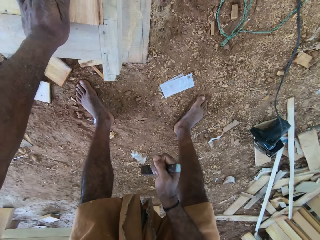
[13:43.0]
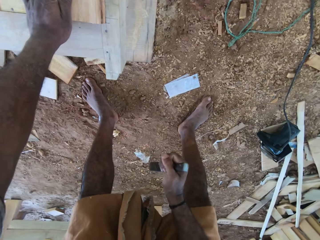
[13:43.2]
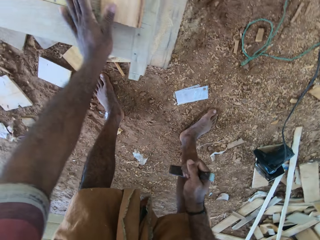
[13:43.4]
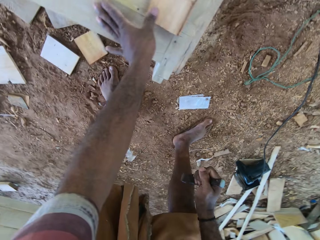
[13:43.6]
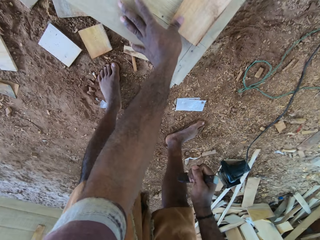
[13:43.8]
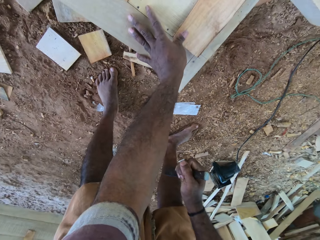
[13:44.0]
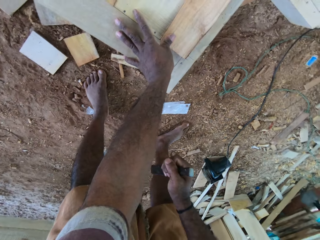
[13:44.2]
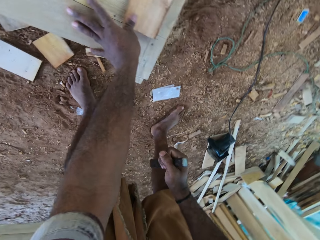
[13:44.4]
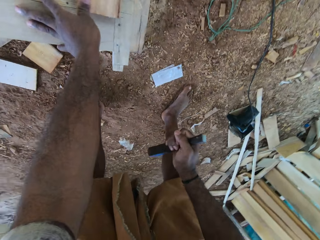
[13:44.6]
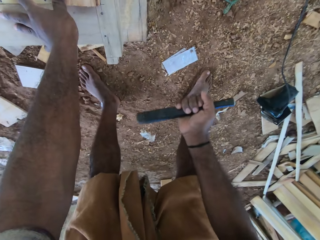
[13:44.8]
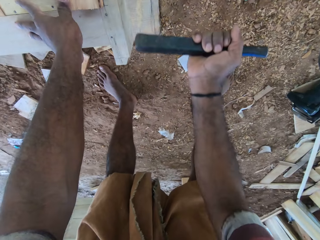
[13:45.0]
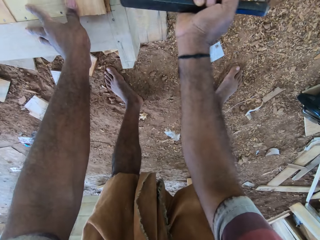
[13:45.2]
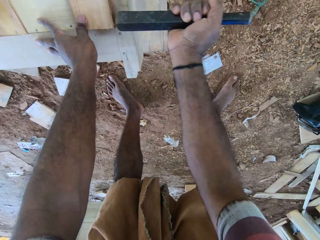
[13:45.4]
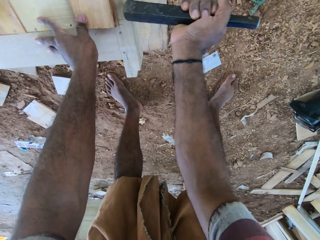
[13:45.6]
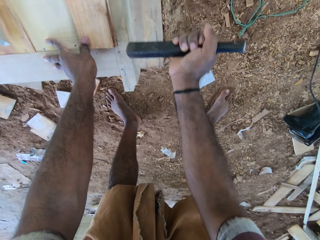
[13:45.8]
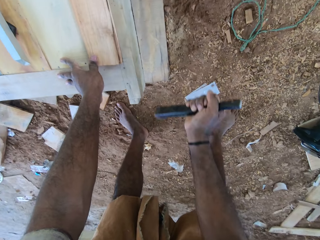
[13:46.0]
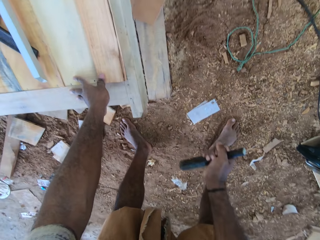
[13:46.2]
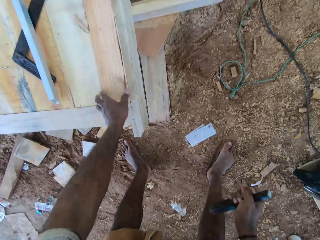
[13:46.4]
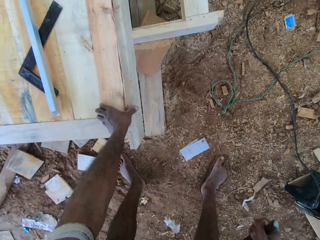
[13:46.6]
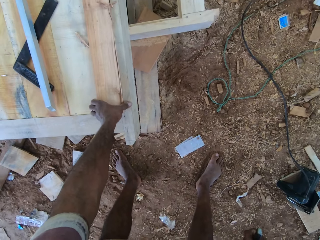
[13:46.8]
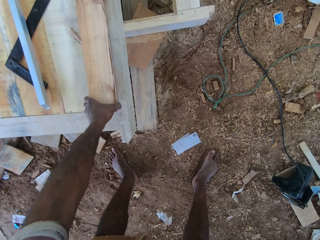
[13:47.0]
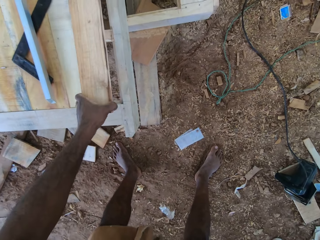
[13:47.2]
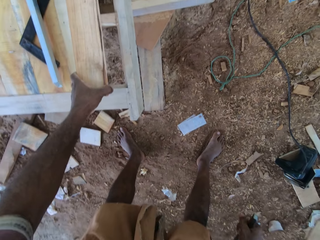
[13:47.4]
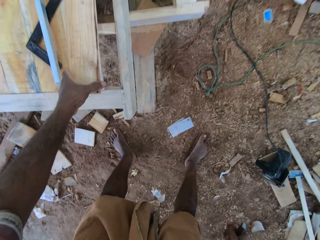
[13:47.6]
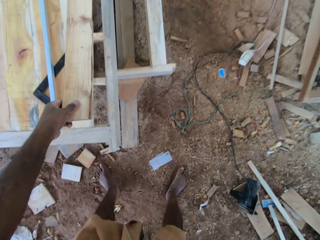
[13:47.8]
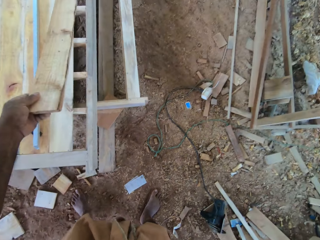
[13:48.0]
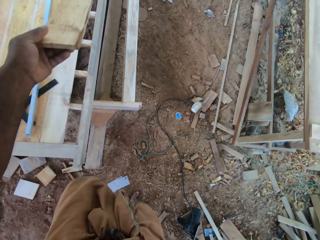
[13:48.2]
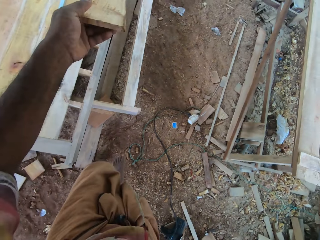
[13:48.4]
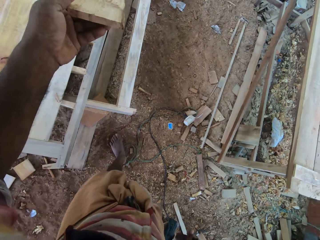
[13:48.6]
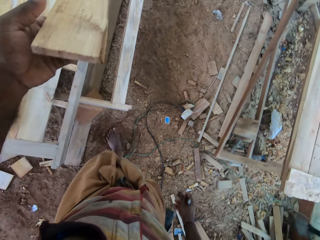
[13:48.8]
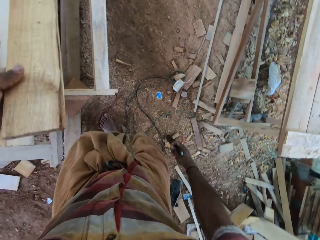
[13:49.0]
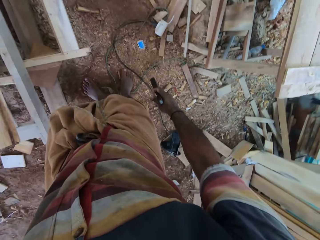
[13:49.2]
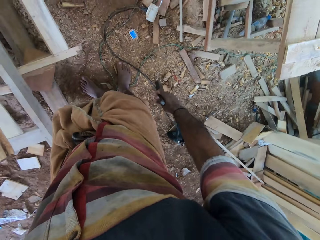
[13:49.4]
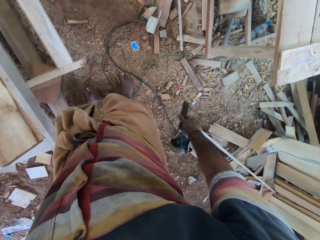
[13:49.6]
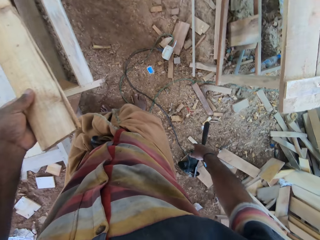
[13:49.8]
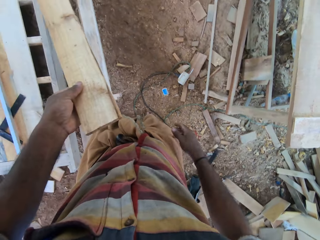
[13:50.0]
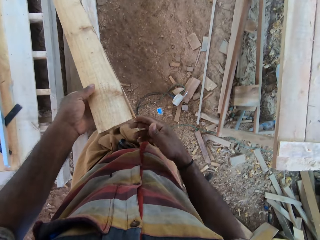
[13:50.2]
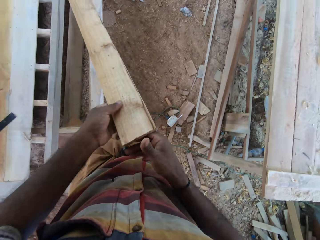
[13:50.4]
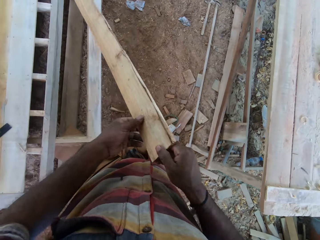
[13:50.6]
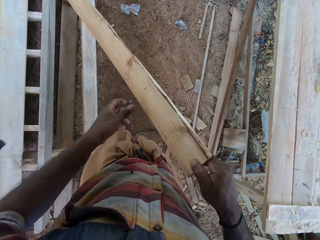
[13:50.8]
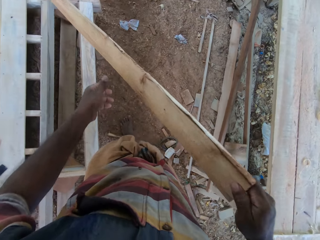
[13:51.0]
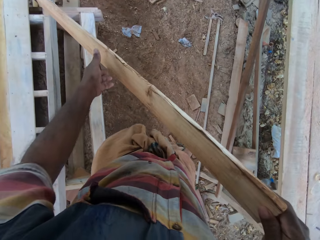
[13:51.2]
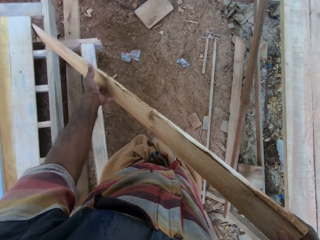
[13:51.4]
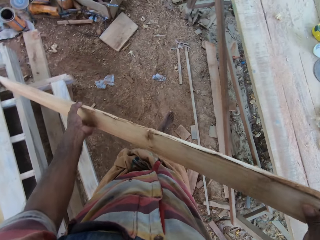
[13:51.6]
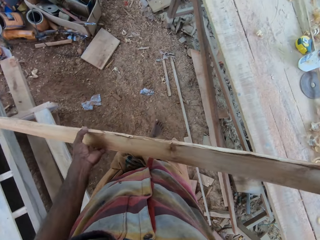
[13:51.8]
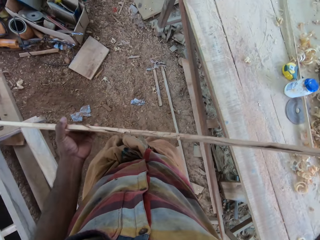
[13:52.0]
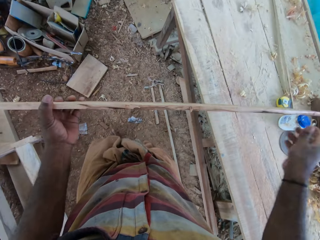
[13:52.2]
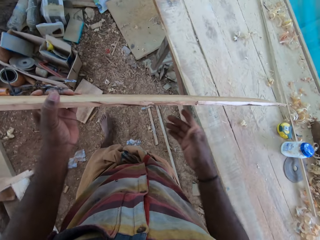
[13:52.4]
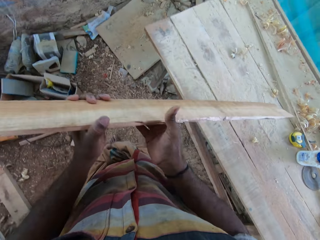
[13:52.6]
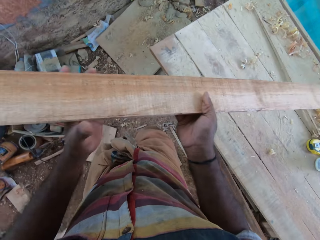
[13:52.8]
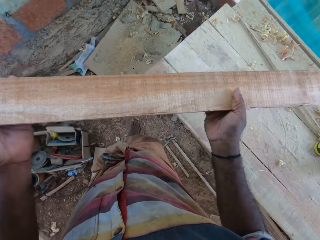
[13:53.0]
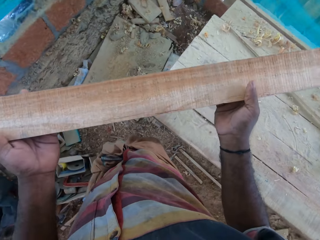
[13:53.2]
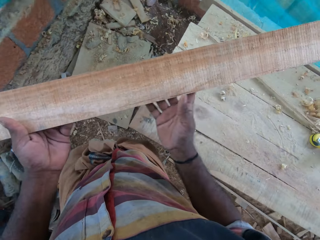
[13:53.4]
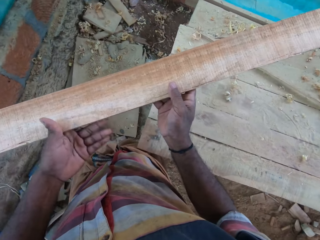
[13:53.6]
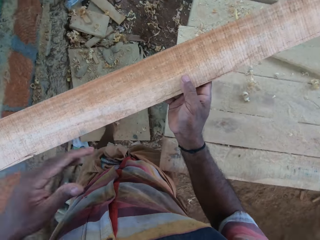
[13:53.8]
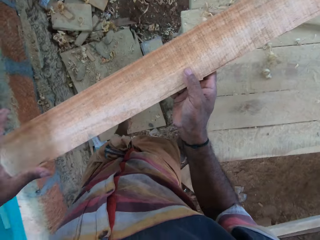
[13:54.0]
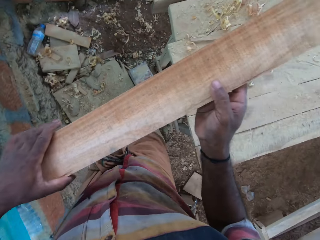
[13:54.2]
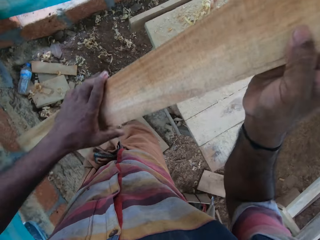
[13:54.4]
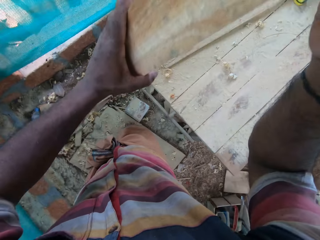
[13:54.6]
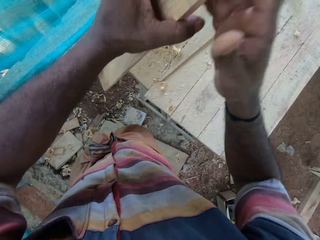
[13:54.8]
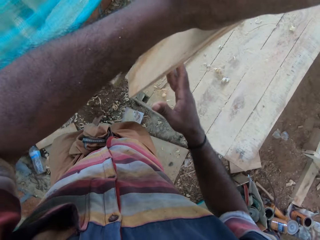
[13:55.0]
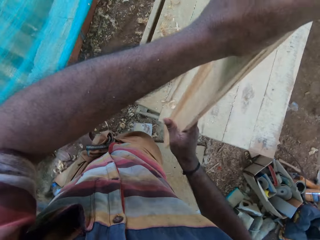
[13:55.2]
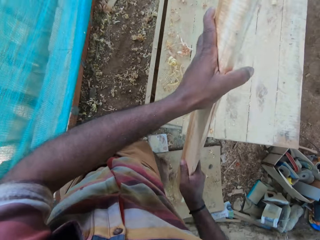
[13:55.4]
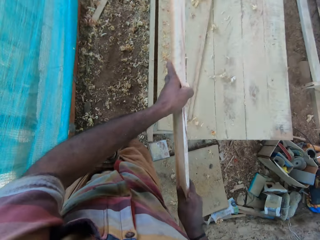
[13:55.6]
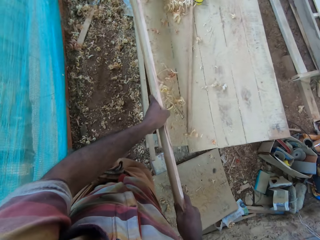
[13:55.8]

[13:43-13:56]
The camera wearer hits the furniture with the metal. They stop hitting the furniture. They pick up timber with the left hand. They carry the timber. They drop the metal. They walk around. They put the timber on the stand.

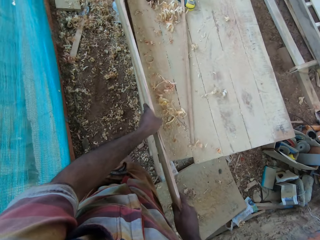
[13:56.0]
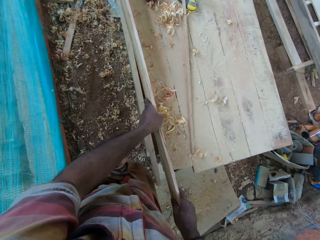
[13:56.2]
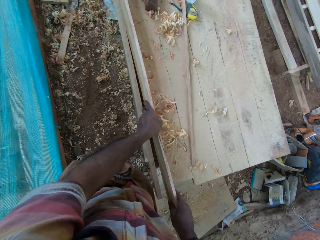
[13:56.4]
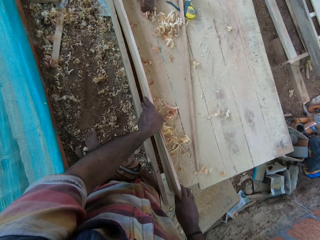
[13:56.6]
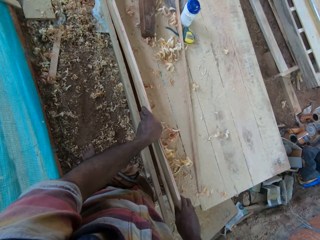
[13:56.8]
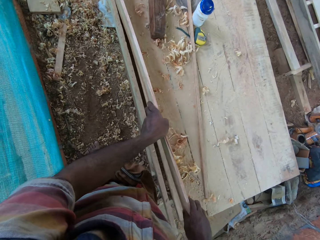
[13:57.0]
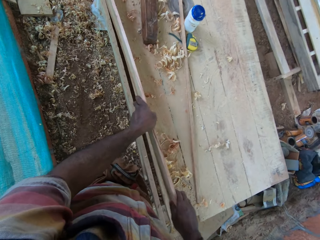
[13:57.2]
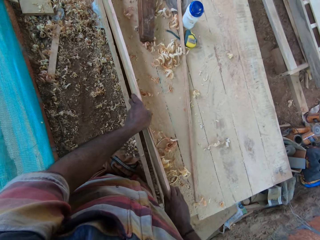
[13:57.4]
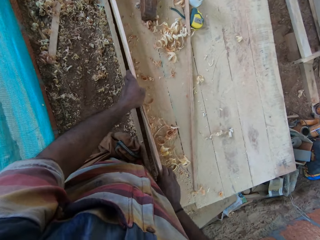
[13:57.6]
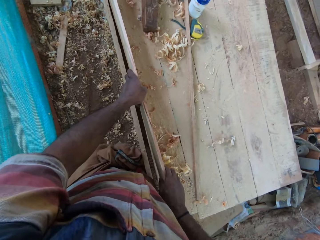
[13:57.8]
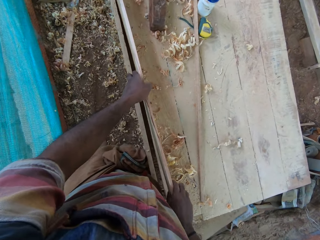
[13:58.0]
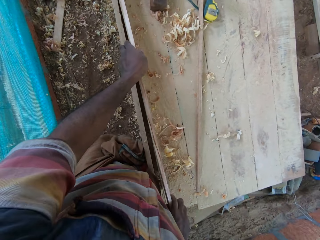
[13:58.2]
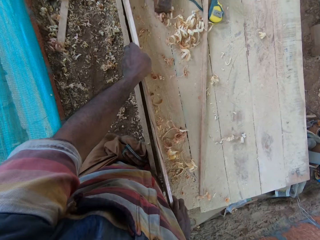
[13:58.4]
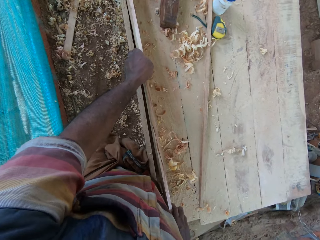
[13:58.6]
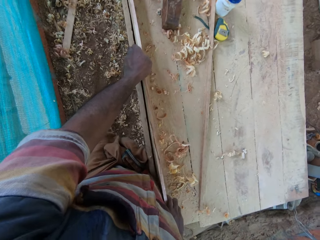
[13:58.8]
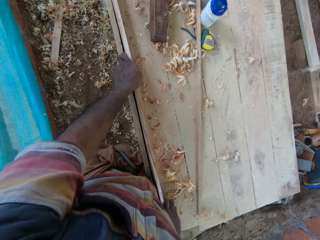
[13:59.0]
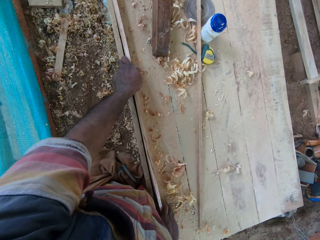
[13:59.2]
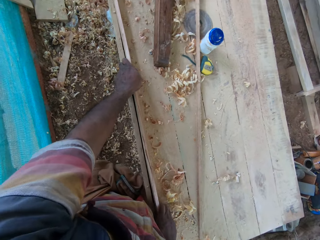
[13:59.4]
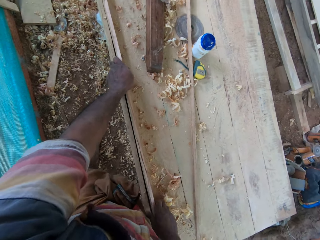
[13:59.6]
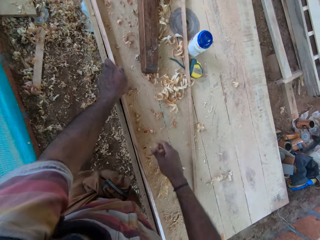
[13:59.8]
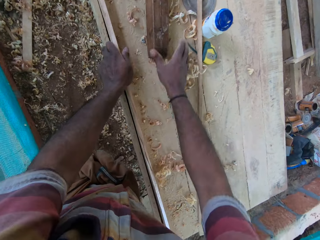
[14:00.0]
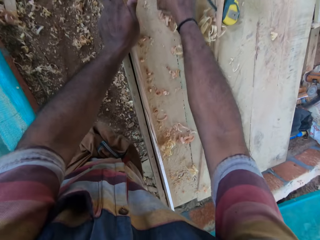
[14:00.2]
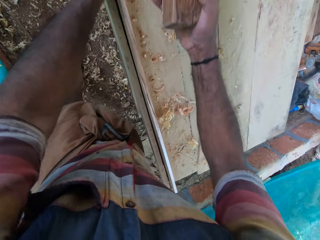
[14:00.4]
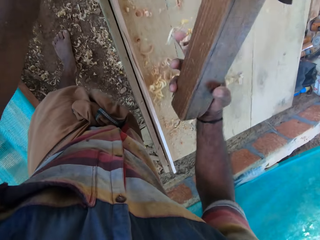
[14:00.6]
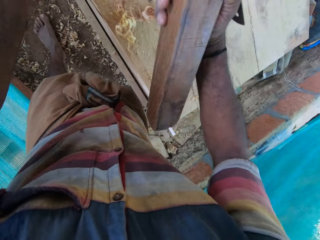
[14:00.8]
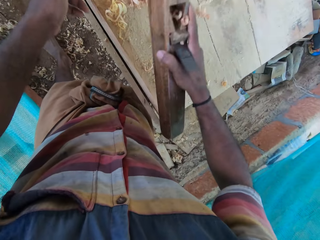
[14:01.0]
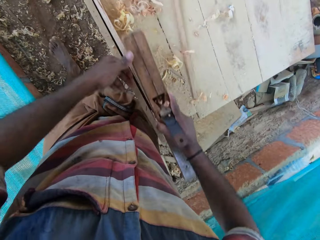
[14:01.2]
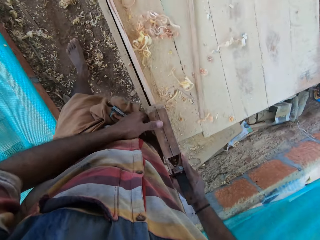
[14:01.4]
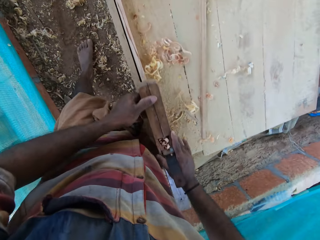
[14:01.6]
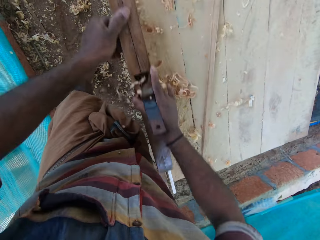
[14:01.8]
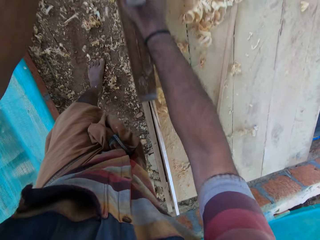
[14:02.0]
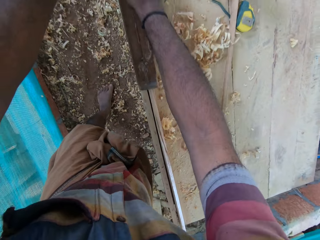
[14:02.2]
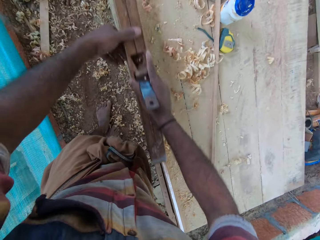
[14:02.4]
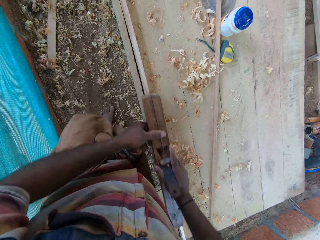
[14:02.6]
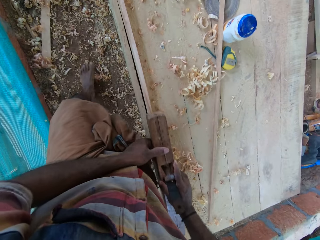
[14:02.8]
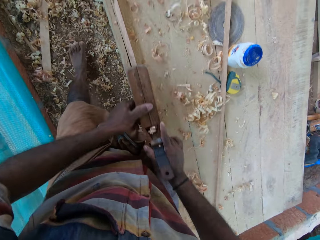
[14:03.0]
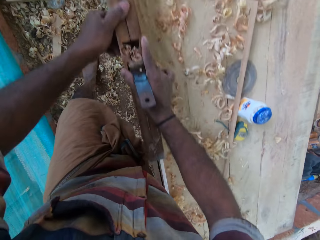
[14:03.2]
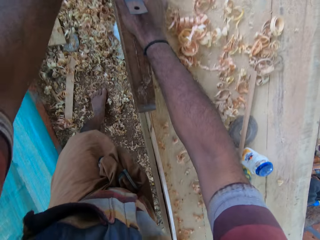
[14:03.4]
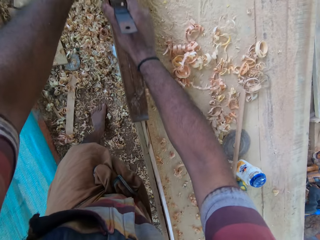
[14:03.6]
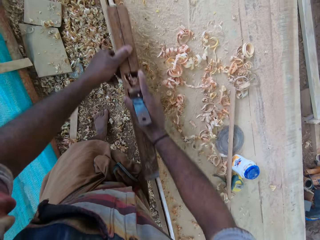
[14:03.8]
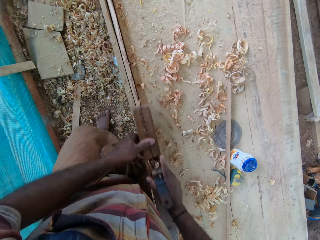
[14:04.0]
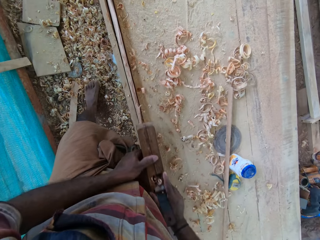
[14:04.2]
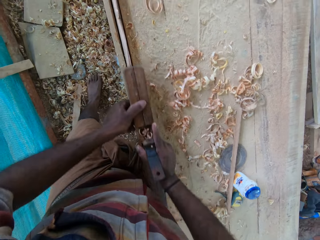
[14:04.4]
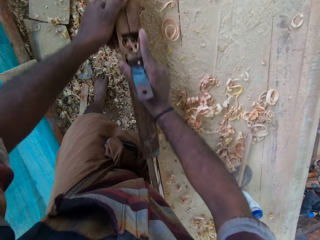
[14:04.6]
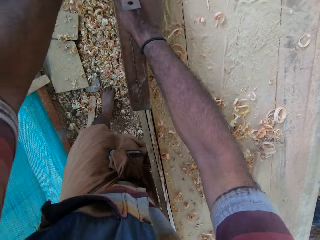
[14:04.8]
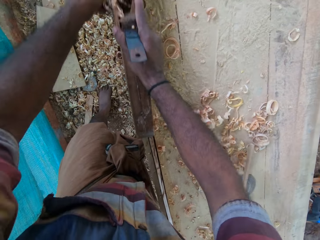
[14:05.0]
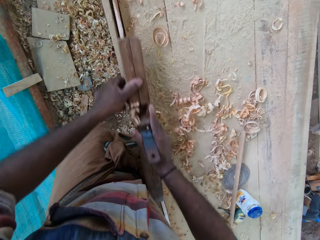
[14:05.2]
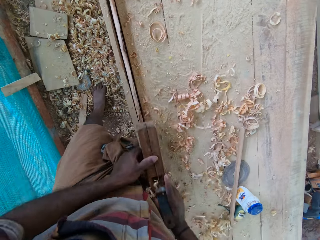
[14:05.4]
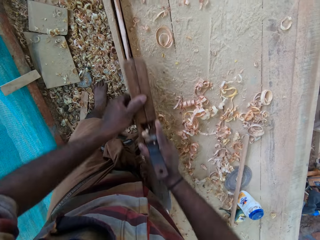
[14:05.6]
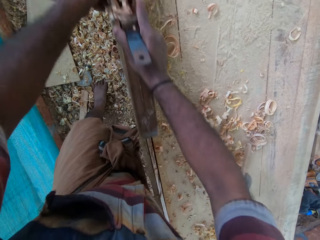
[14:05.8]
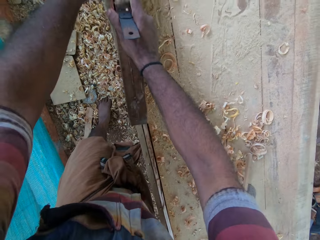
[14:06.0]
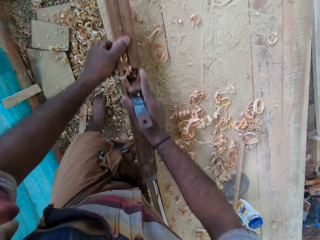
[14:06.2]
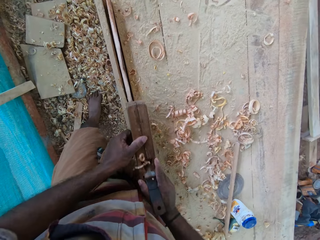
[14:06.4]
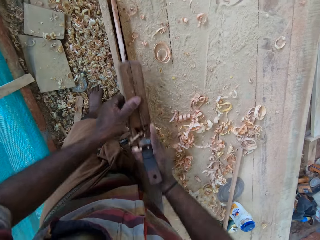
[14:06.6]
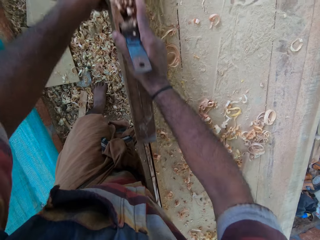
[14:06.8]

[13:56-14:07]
The camera wearer picks up a sander or iron jack block plane from the stand. They smoothen the timber with the sander.
